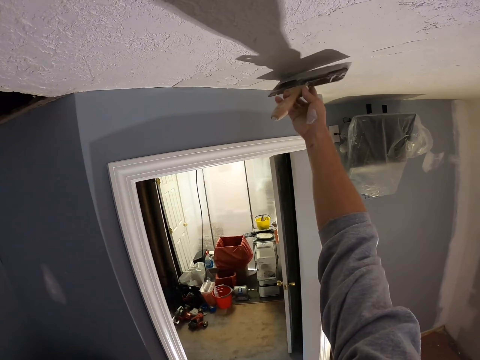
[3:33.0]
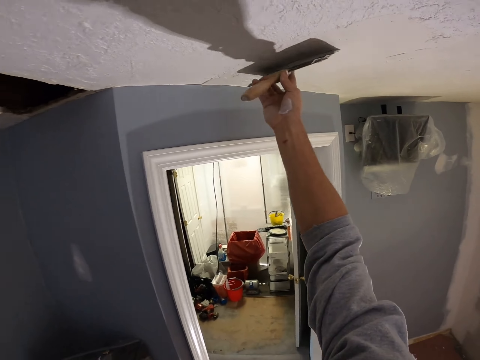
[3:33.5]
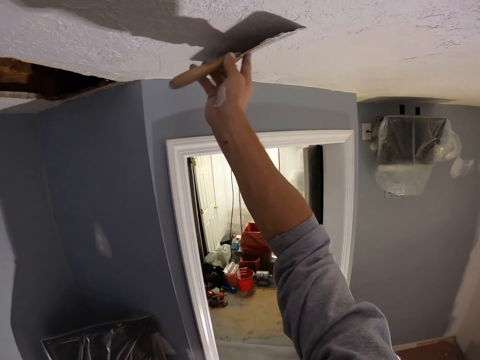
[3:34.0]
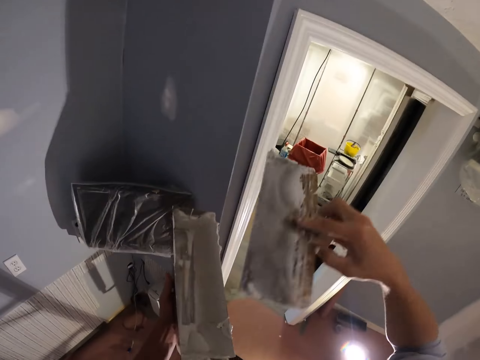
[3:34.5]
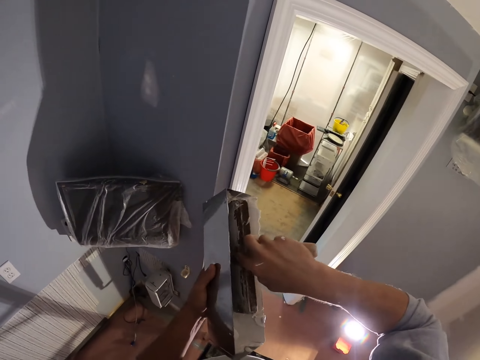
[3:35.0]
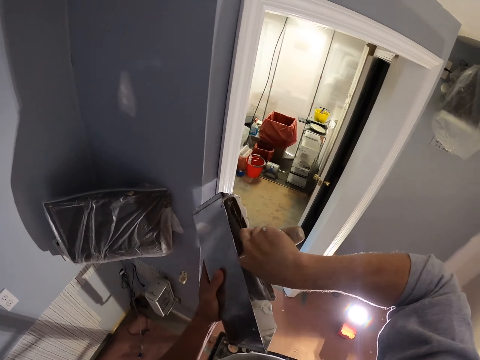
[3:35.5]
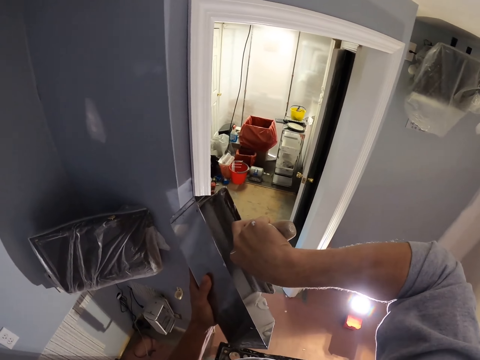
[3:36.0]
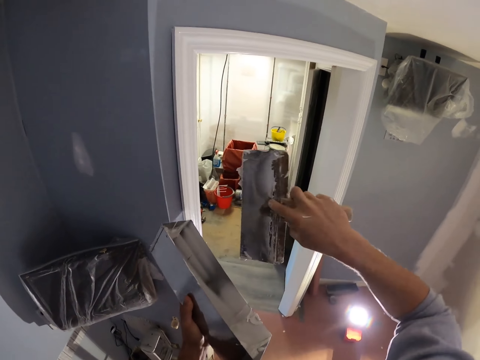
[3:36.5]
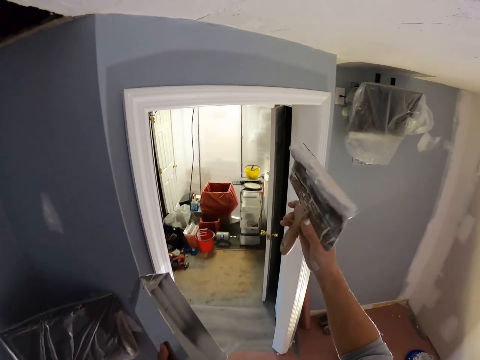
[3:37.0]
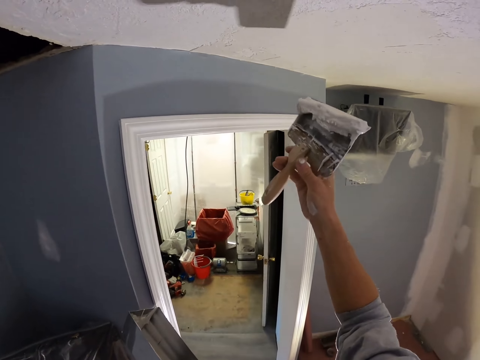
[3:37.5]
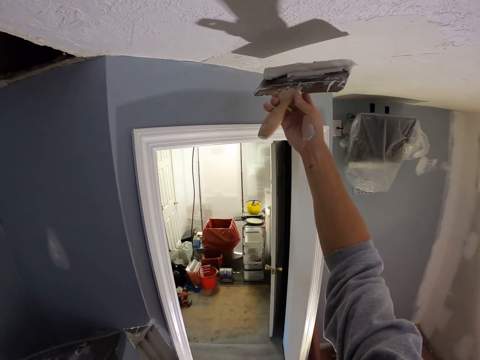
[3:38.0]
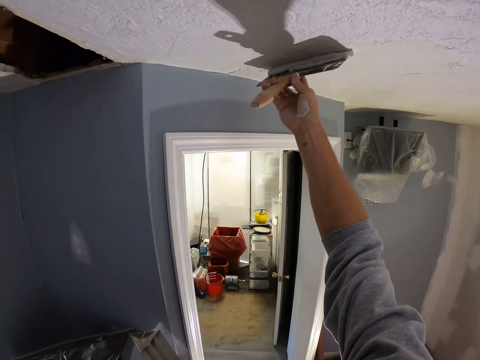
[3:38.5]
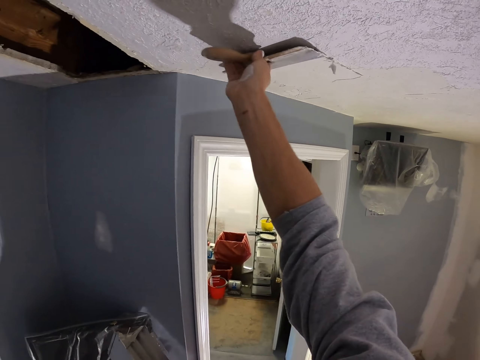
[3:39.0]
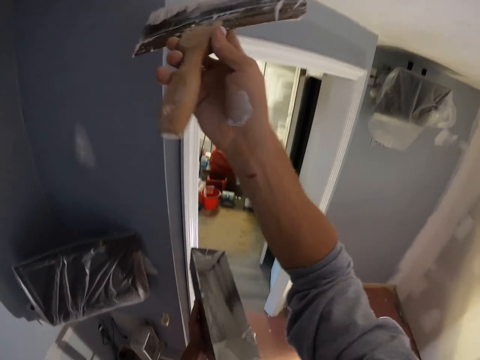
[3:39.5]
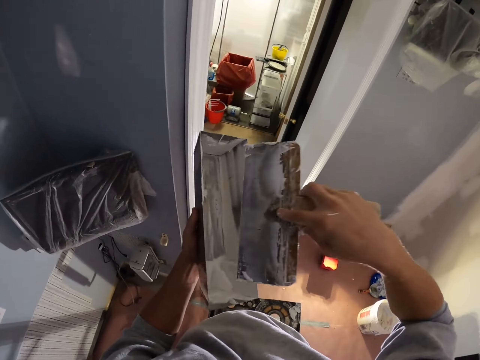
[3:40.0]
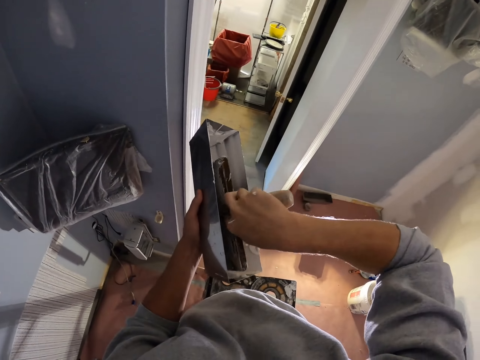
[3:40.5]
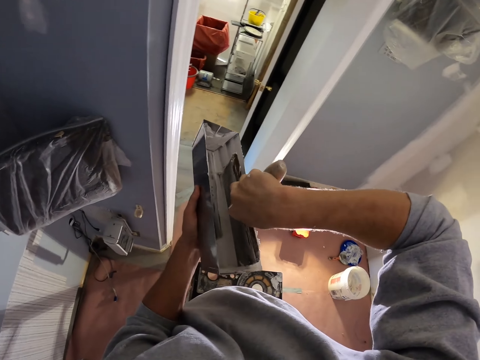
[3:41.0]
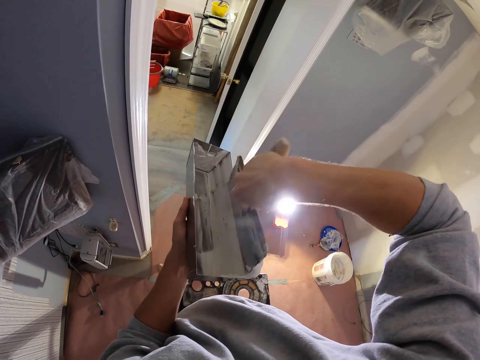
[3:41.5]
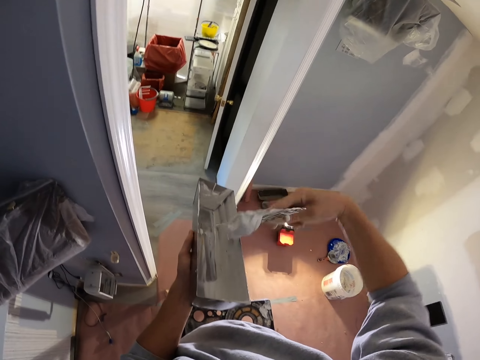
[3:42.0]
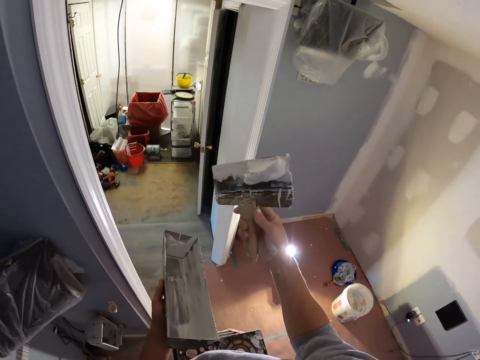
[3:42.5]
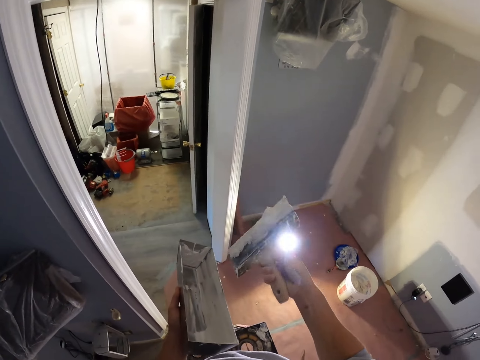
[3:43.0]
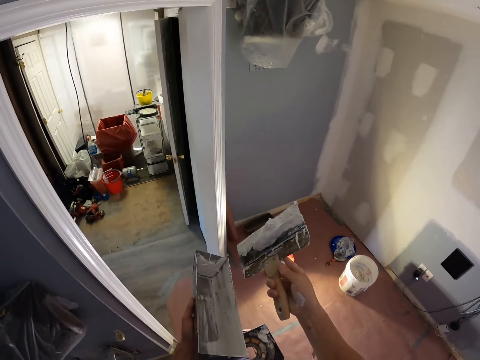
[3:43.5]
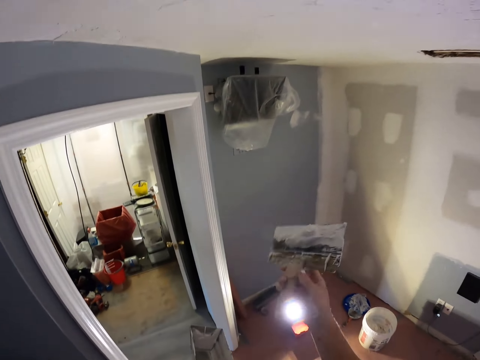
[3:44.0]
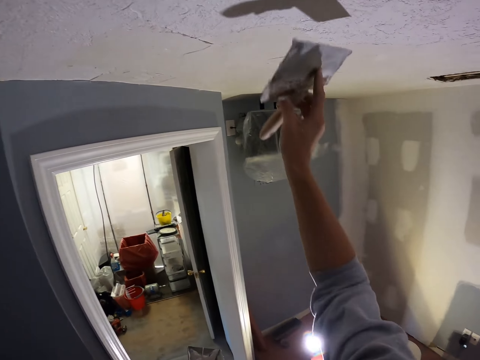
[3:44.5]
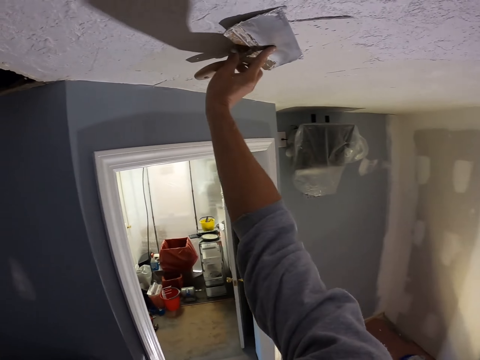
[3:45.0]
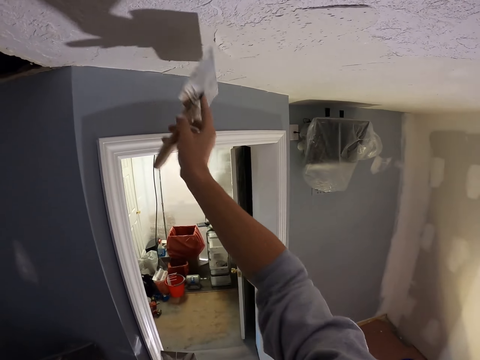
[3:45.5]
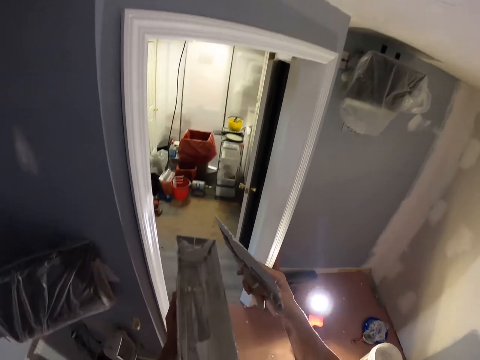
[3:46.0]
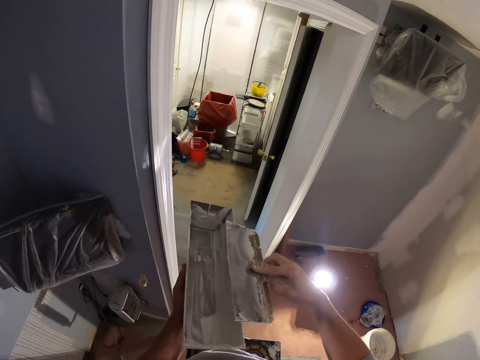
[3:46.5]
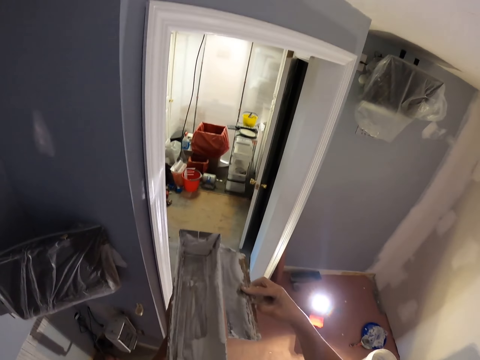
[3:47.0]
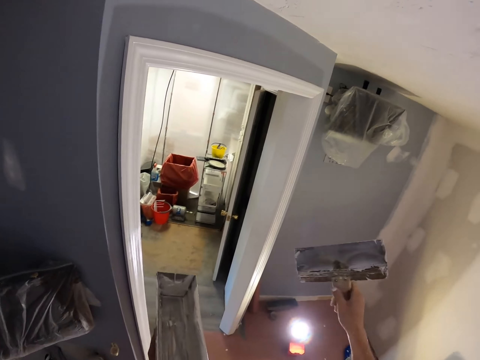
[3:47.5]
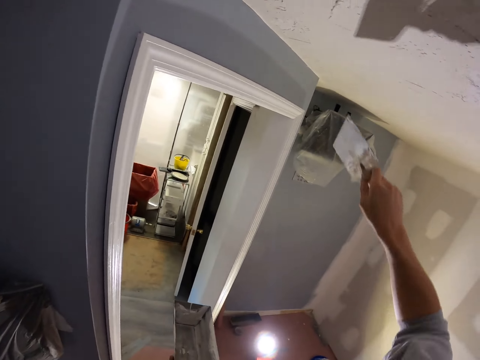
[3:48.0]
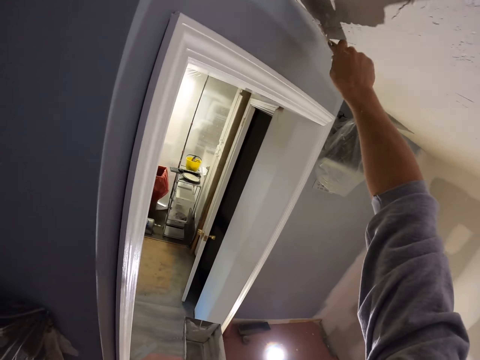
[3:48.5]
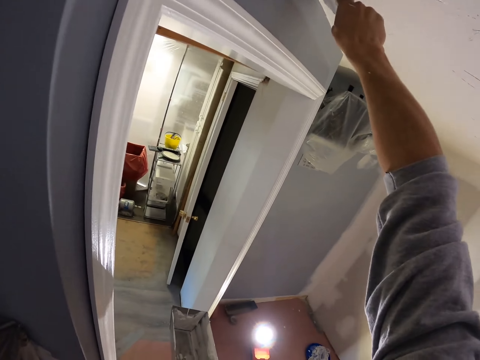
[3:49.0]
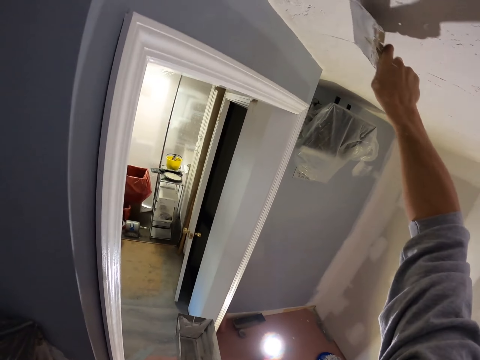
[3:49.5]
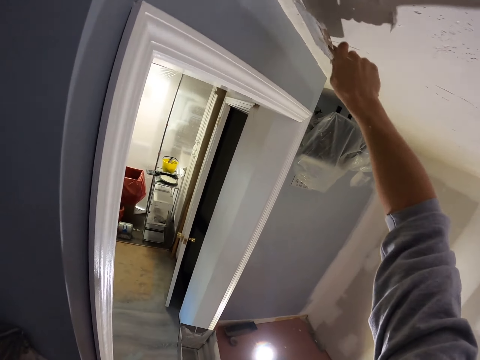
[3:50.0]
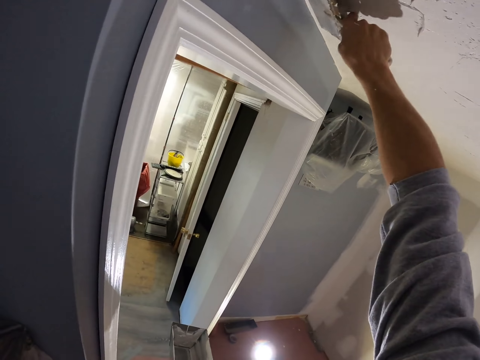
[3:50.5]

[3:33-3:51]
The camera wearer swings the right hand. They scoop the joint compound. They dip the form paint brush in the plastic container. They swing the right hand. They skim coat the ceiling. They paint the wall using the form paint brush. They swing the right hand. They scoop the joint compound. They dip the form paint brush in the plastic container. They swing the right hand. They skim coat the ceiling. They paint the wall using the form paint brush. They swing the right hand. They remove paint from the form paint brush. They wipe a taping knife on the mud pan. They swing the right hand. They paint the wall using the form paint brush. They skim coat the ceiling.

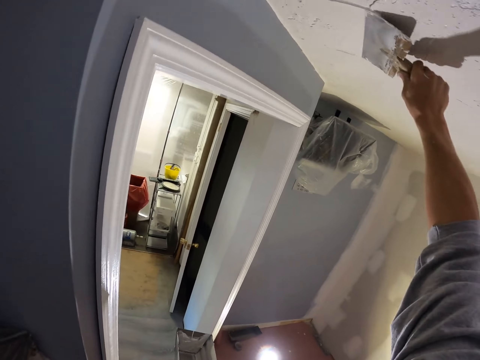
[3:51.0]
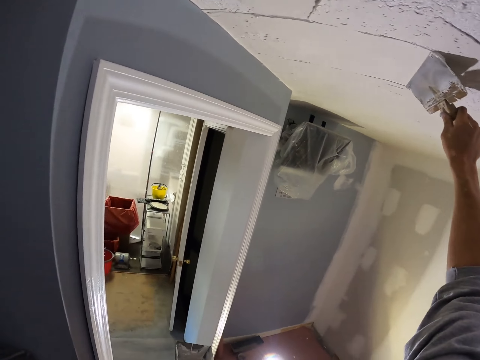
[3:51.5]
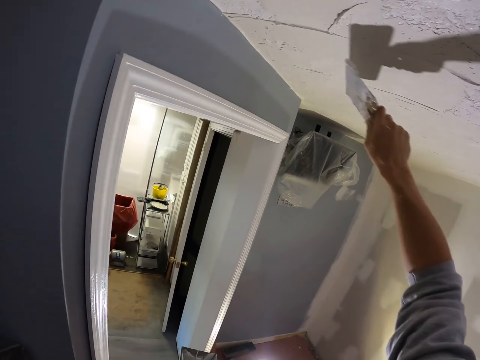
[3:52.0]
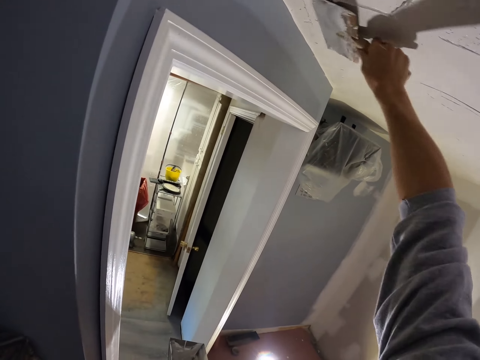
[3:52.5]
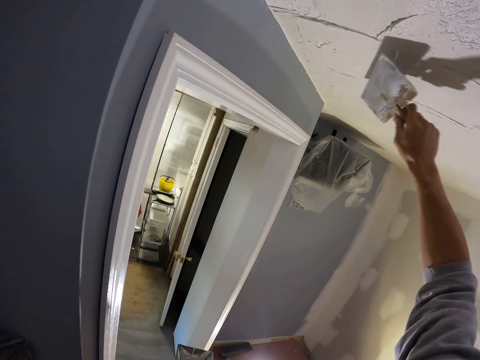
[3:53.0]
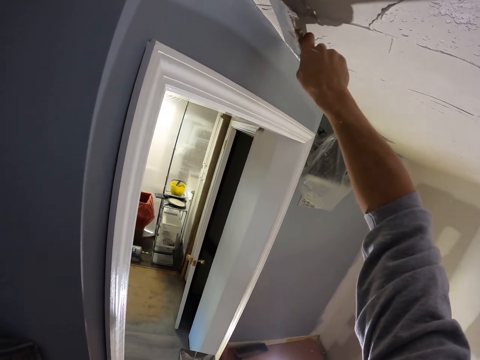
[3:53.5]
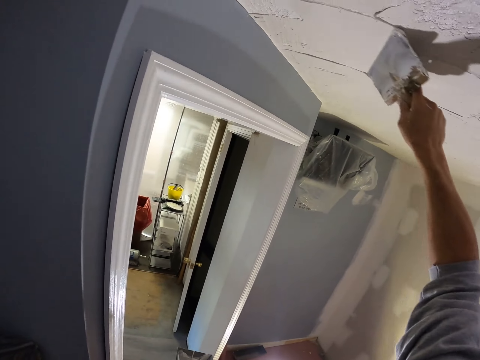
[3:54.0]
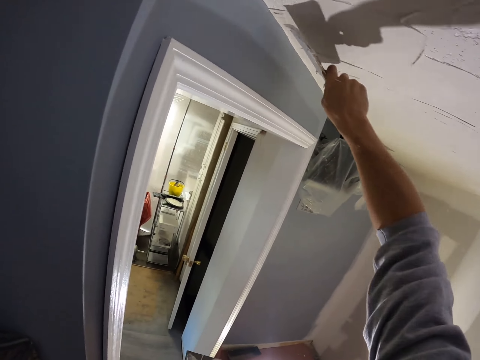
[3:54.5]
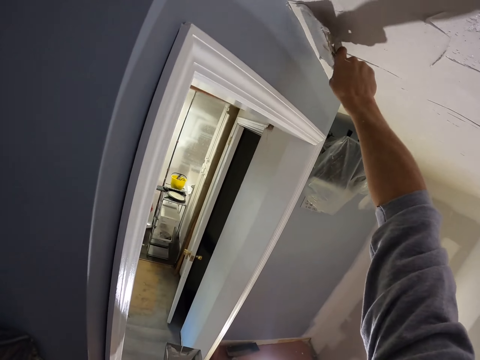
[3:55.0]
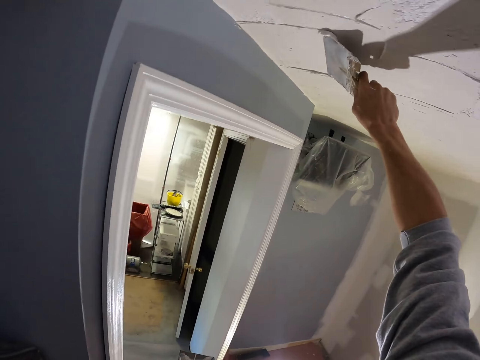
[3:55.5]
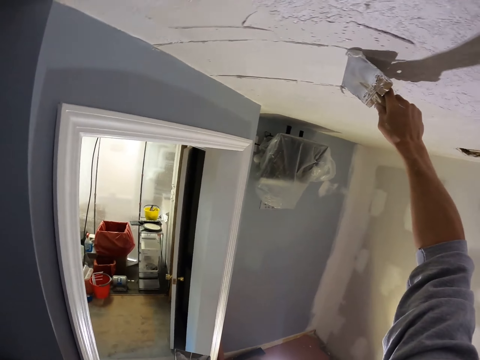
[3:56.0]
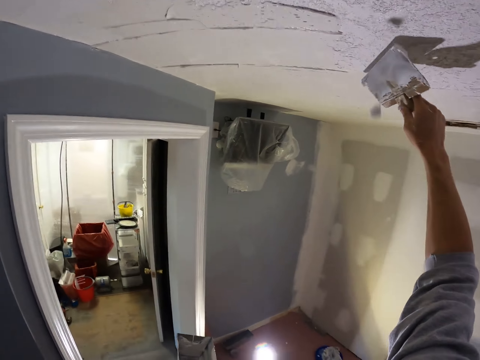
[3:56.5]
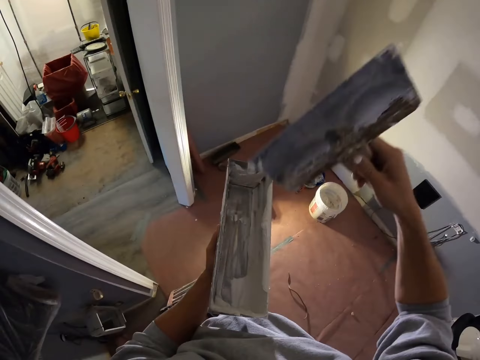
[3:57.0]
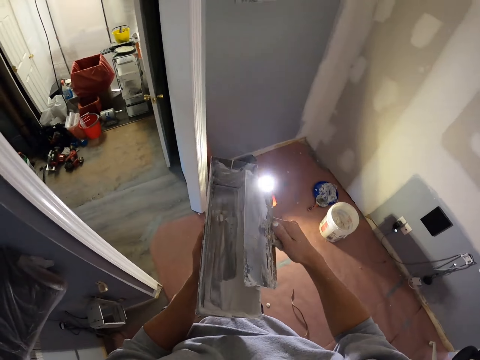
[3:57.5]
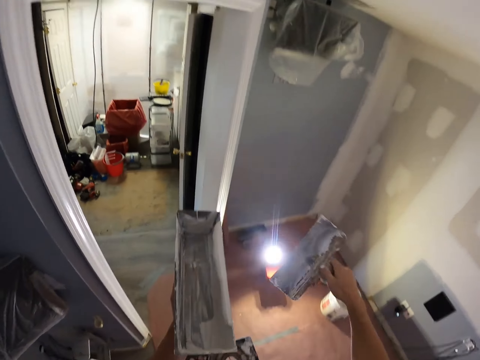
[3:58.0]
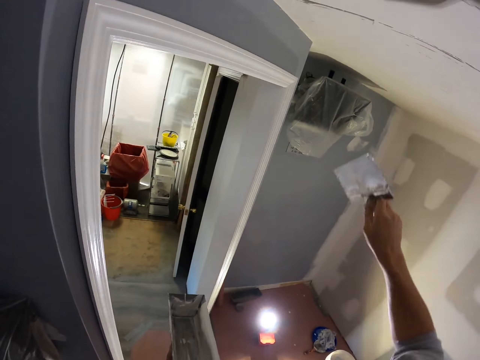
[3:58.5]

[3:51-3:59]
The camera wearer swings the right hand. They wipe a taping knife on the mud pan. They remove paint from the form paint brush. They swing the right hand.
